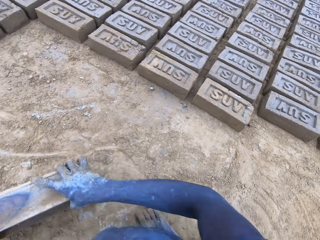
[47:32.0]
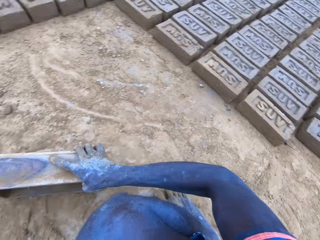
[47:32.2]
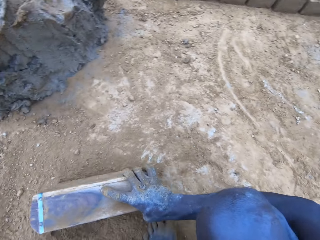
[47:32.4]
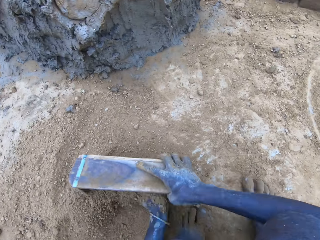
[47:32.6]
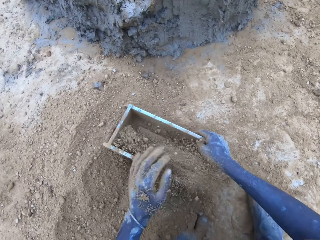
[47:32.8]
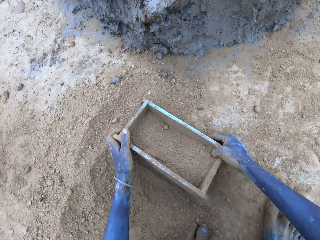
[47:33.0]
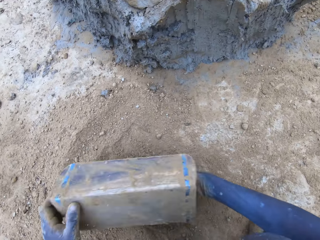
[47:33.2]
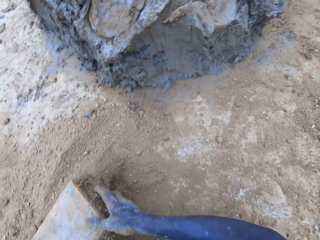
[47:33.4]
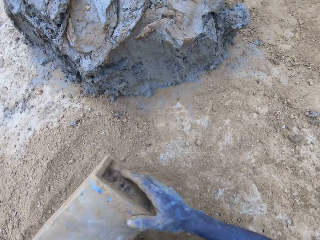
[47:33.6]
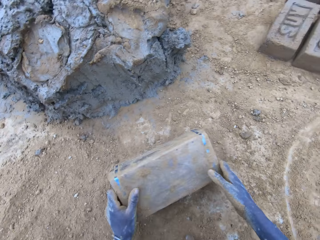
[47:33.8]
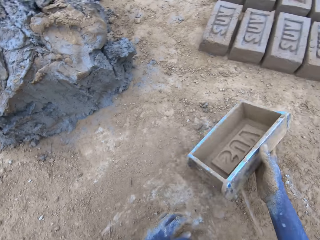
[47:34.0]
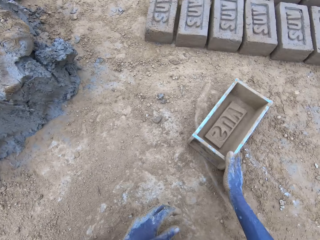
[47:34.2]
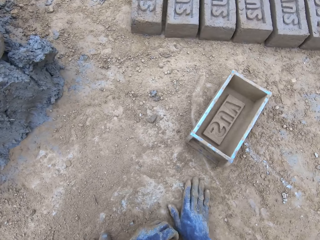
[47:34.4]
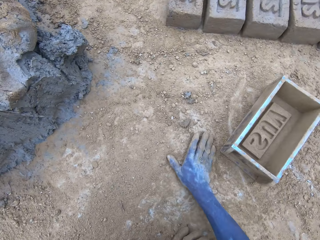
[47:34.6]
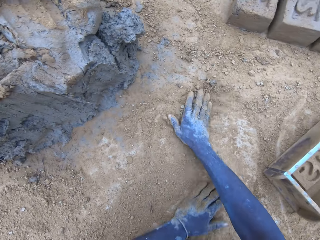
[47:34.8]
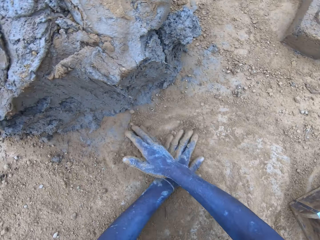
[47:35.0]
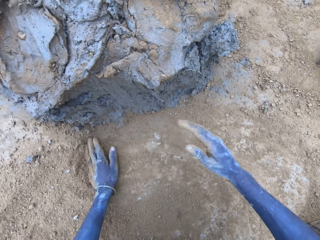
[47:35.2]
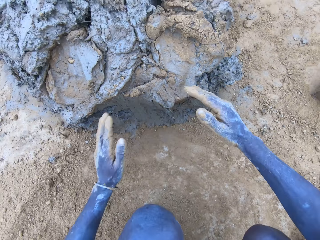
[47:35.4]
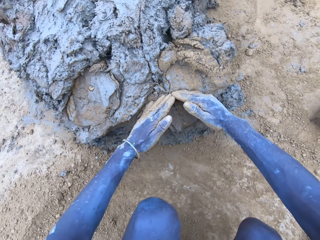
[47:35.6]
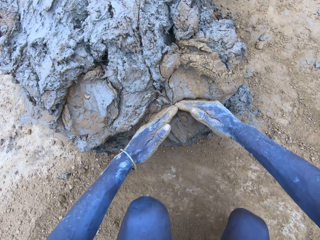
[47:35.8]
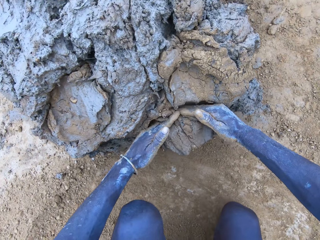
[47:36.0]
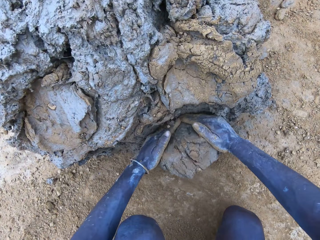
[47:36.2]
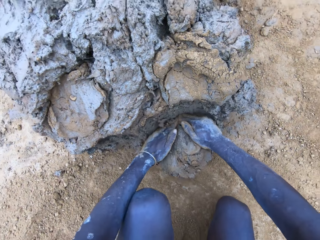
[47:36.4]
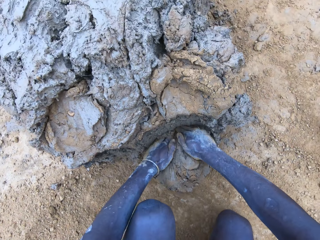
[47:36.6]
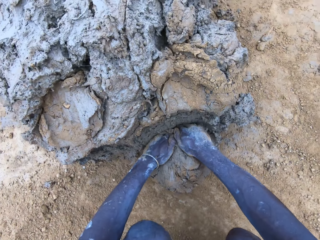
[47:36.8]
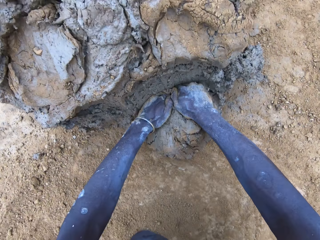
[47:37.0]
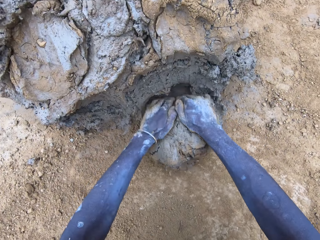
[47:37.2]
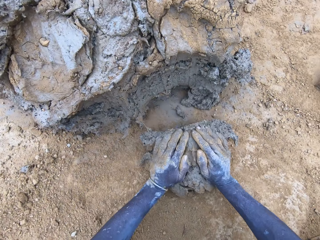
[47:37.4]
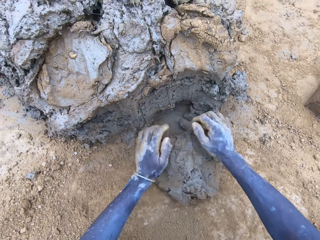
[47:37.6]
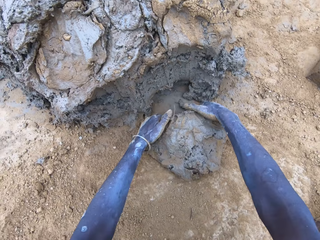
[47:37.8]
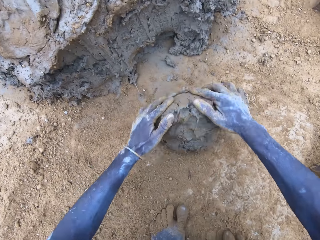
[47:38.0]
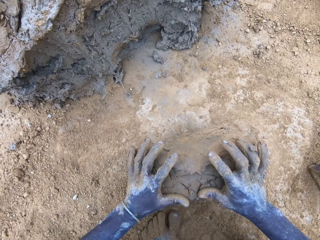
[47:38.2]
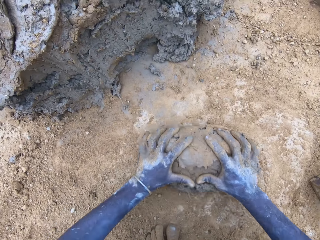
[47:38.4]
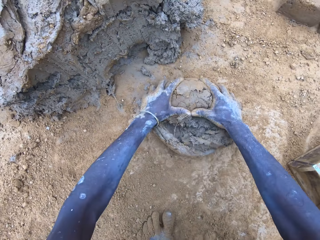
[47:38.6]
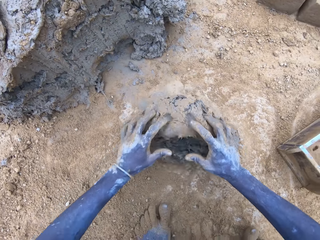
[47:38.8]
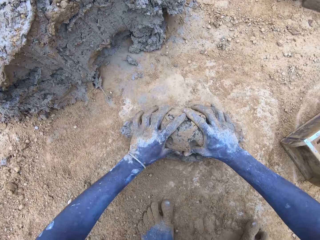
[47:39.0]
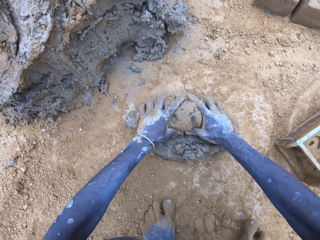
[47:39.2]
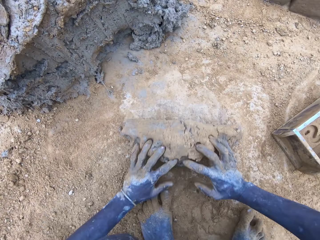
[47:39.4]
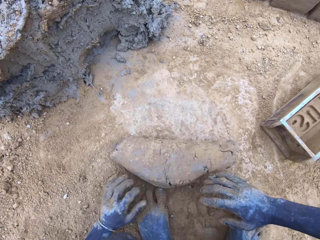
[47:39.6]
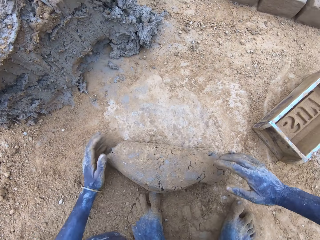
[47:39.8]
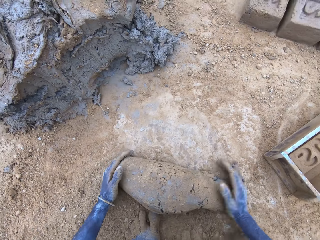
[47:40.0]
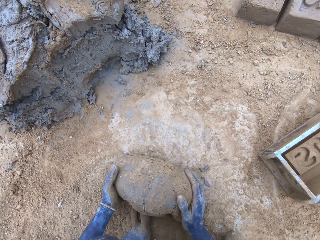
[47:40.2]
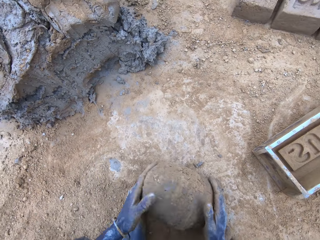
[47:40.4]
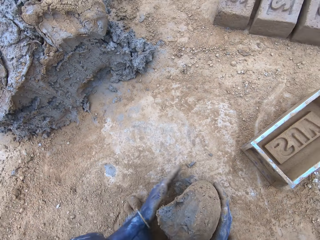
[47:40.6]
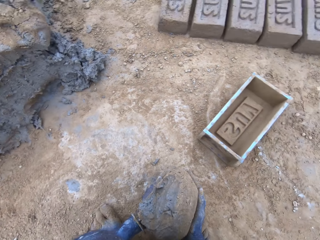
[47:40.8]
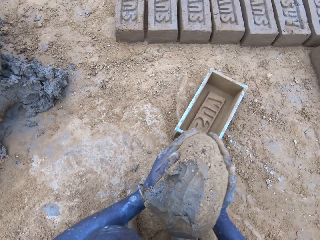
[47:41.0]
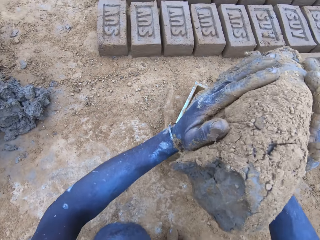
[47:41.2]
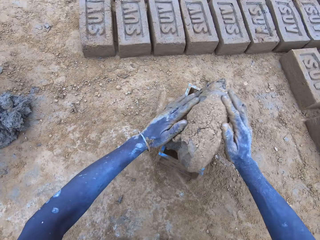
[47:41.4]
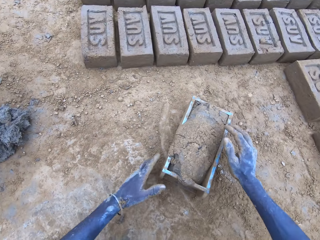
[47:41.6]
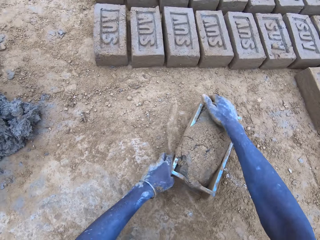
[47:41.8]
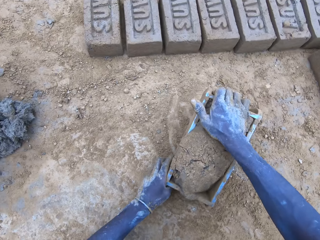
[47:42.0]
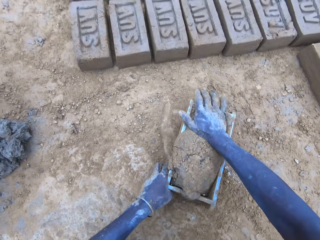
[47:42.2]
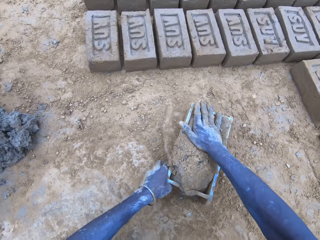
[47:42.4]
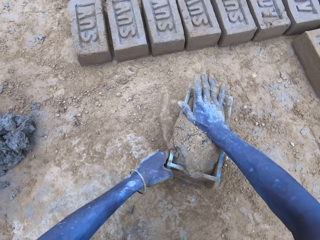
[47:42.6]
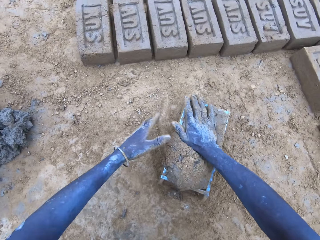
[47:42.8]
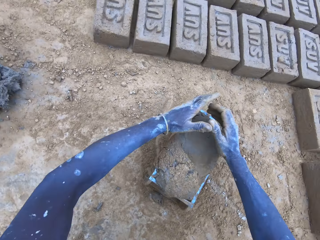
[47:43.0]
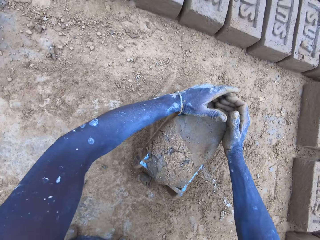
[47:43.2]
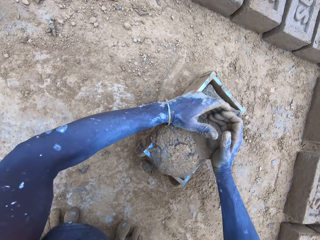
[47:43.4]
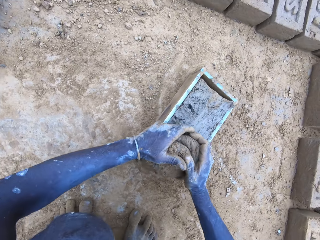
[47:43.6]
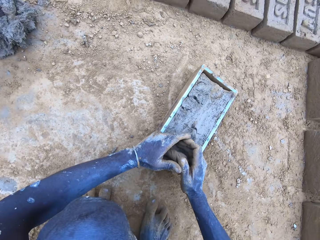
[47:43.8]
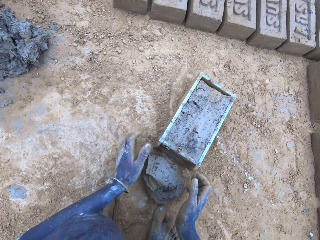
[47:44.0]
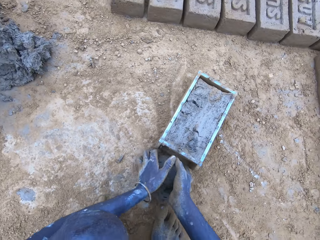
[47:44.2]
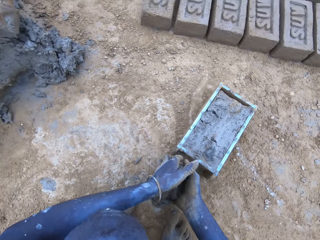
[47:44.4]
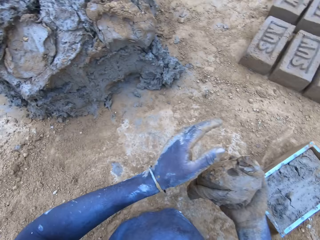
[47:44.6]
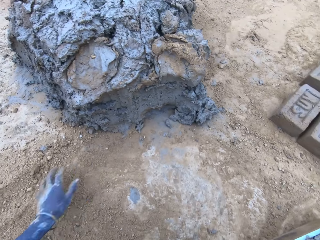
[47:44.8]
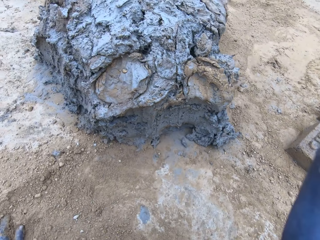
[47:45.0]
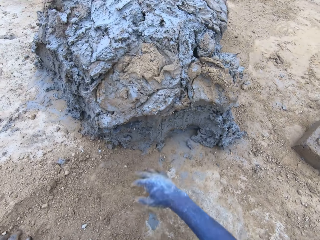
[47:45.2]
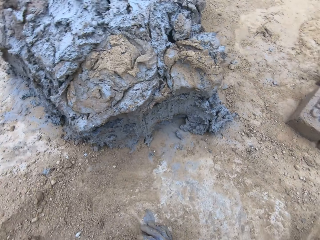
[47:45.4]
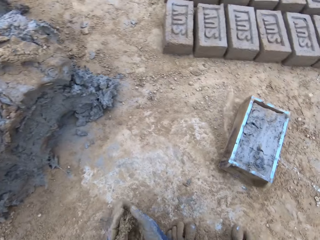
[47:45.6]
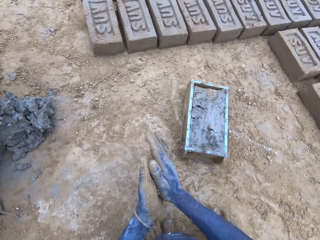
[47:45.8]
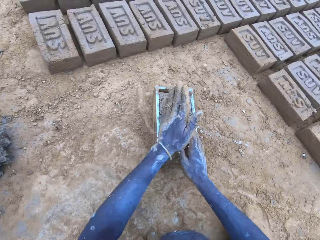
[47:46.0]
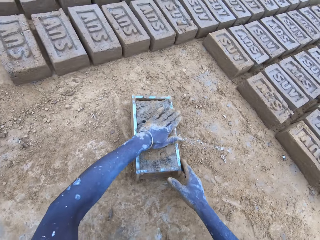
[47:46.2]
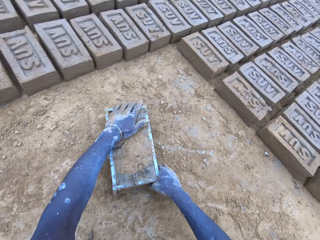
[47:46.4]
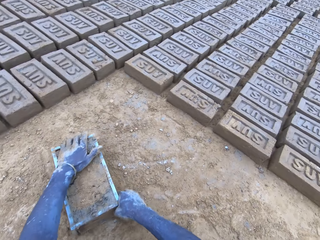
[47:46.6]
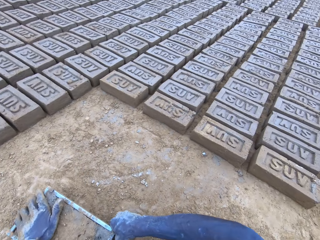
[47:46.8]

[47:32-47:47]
The camera wearer puts soil in the brick mould. They pour the soil from the brick mould on the ground. They scoop clay using hands. They roll the clay on the ground. They put the mud in the brick mould. They scoop the excess mud on the brick mould. They throw the mud on the pile of mud.

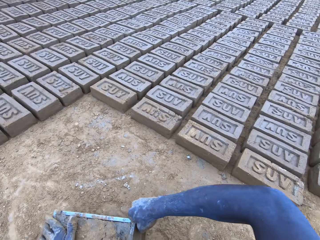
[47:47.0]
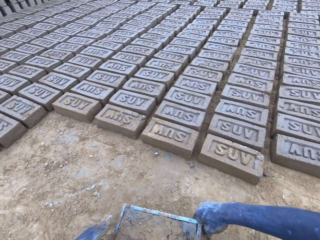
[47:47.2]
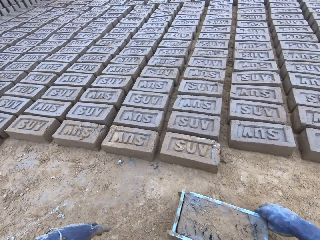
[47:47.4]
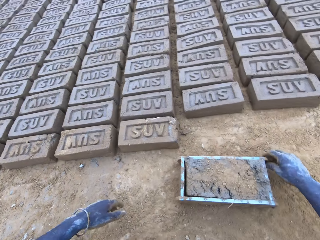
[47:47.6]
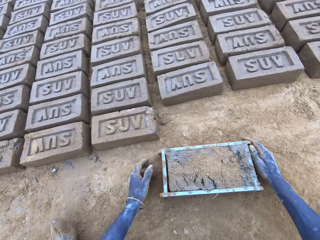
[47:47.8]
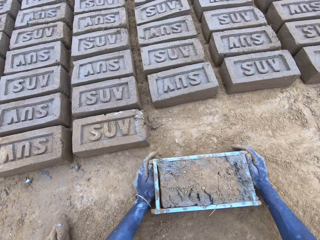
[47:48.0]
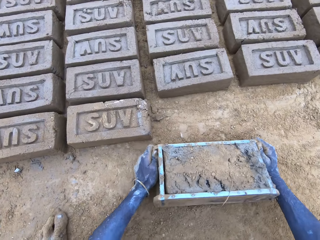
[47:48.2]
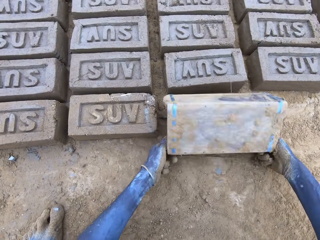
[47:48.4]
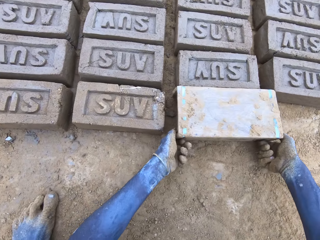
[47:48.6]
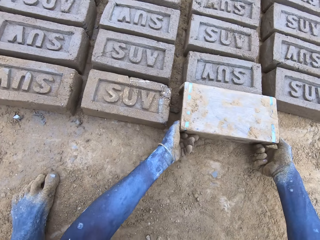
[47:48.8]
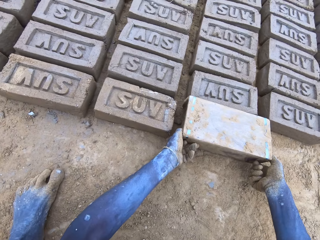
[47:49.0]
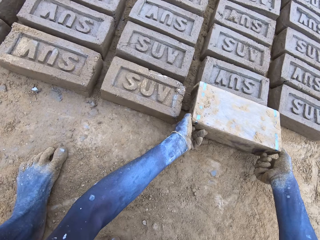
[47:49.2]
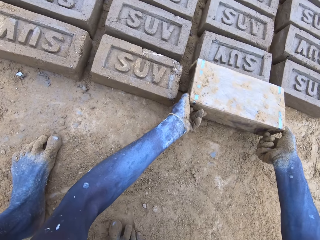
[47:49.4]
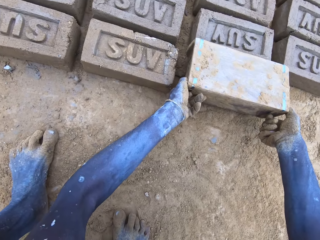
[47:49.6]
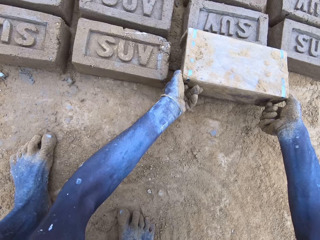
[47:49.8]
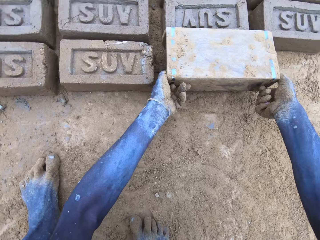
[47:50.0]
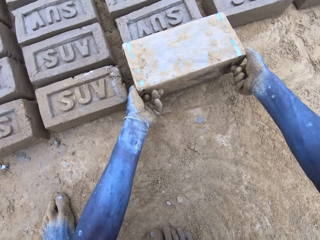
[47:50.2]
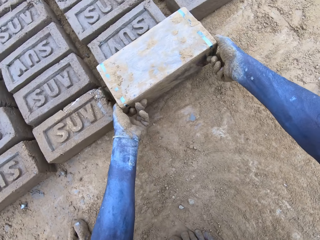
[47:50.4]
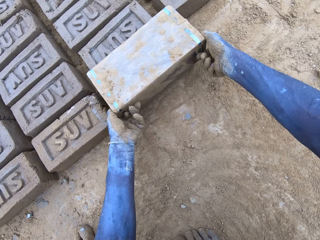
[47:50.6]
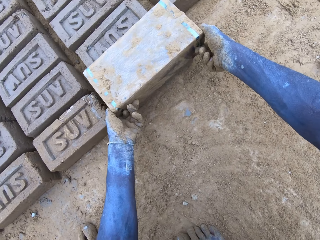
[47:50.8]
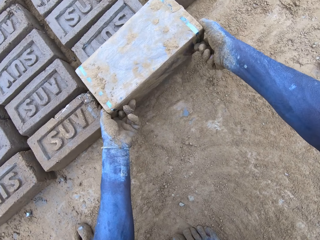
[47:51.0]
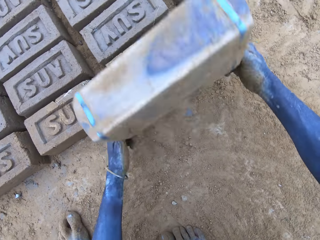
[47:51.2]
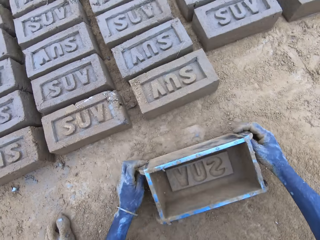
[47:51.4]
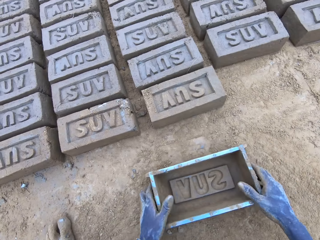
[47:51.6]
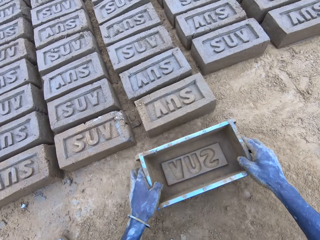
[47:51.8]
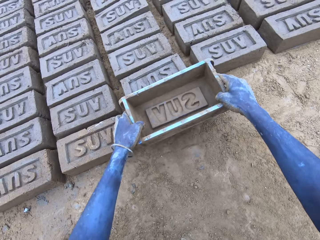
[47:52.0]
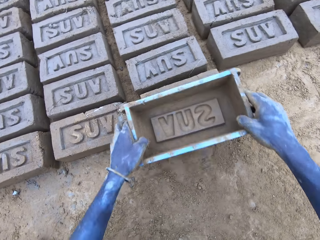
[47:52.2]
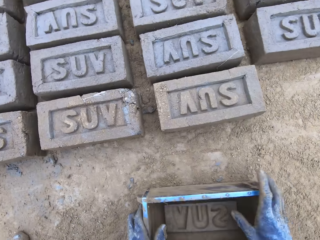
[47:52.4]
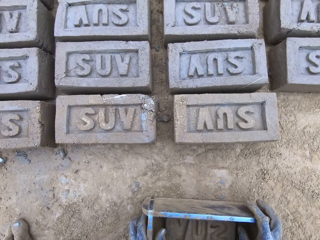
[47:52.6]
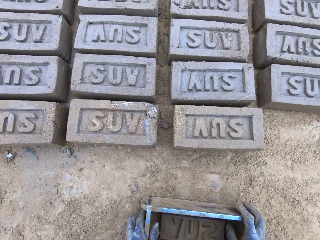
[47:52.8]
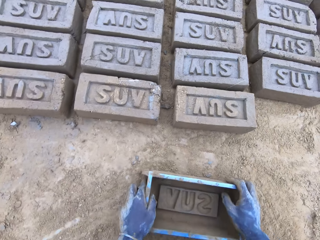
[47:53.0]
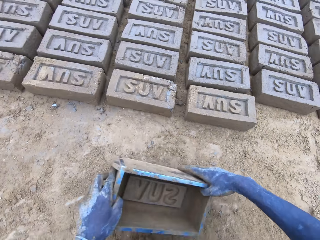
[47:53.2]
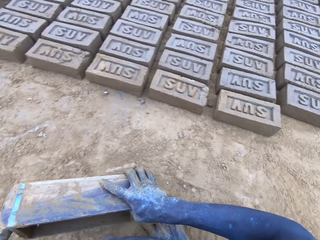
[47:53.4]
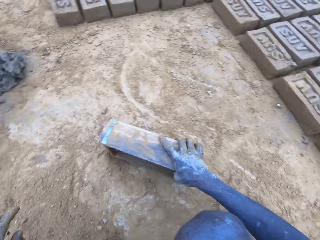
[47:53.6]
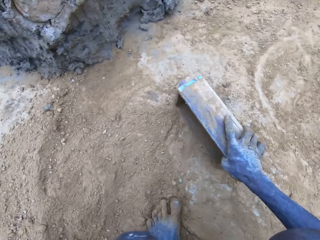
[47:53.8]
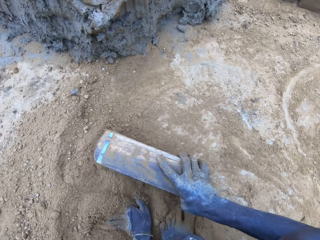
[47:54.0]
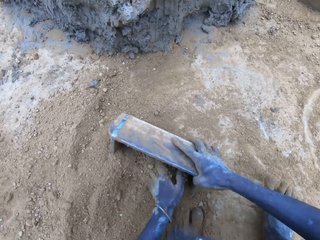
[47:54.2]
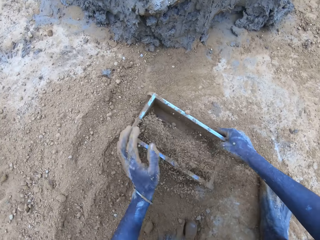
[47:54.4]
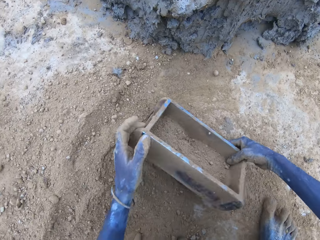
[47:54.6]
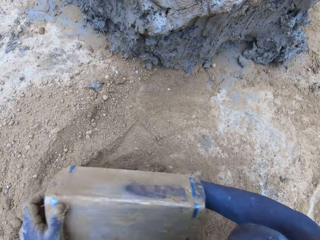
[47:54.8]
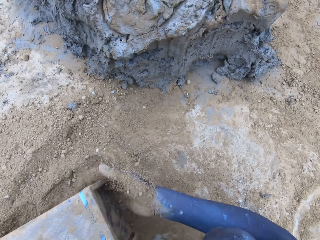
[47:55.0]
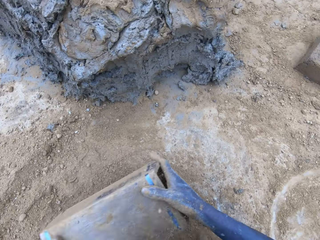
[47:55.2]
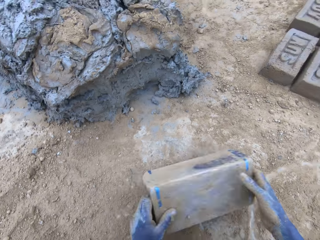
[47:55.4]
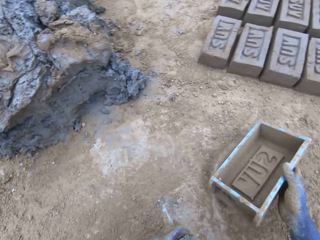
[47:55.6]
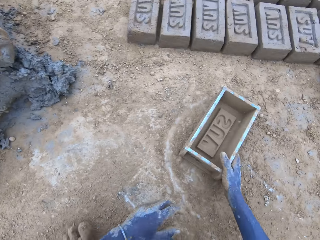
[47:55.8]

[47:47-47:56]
The camera wearer lifts the brick mould. They pour the mud in the brick mould on the ground. They remove the brick mould. They put soil in the brick mould. They pour the soil from the brick mould on the ground.
